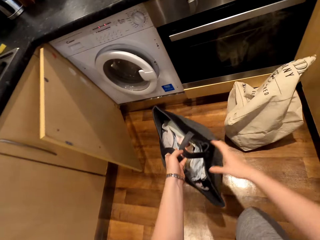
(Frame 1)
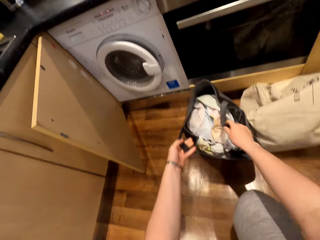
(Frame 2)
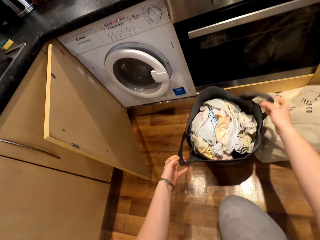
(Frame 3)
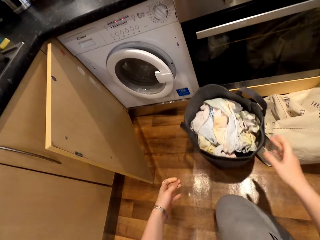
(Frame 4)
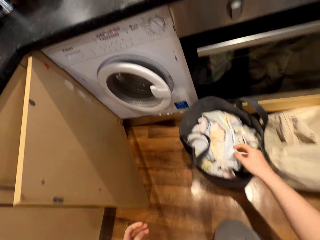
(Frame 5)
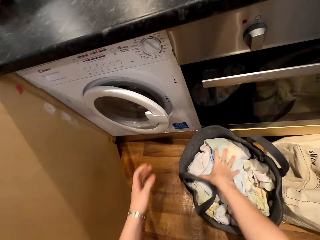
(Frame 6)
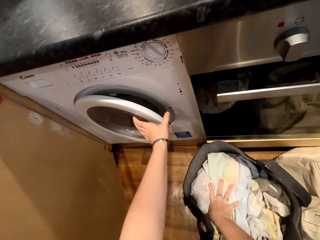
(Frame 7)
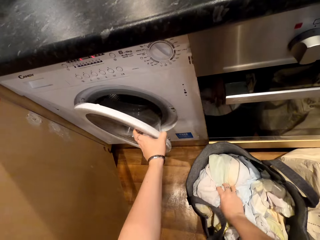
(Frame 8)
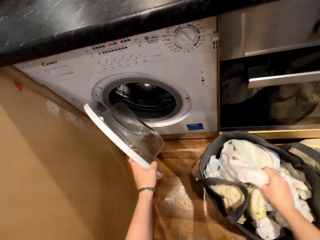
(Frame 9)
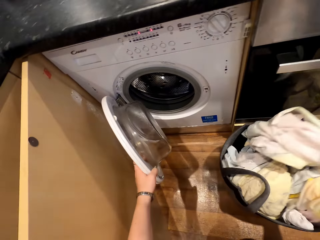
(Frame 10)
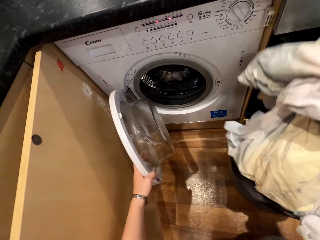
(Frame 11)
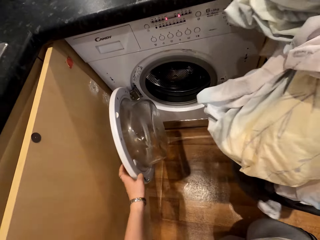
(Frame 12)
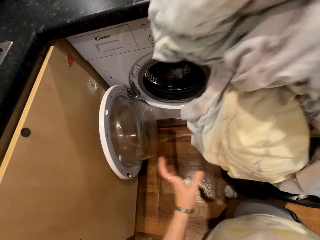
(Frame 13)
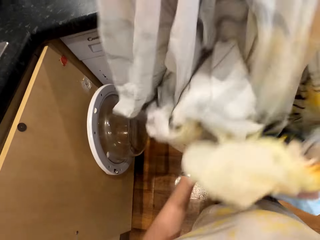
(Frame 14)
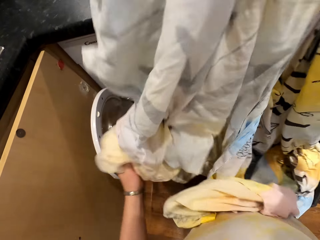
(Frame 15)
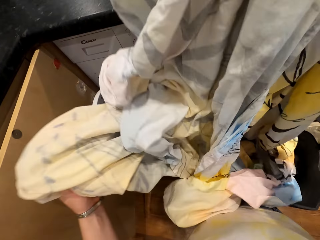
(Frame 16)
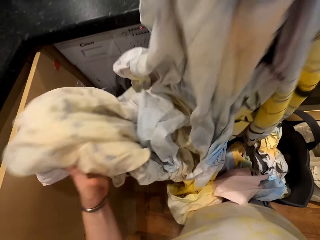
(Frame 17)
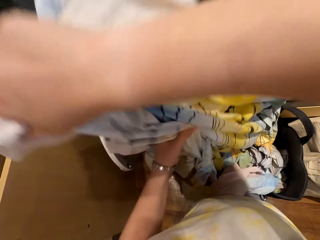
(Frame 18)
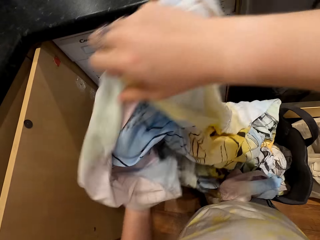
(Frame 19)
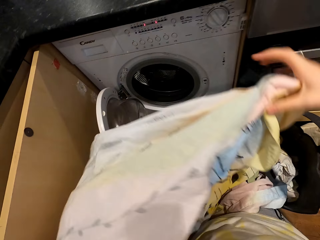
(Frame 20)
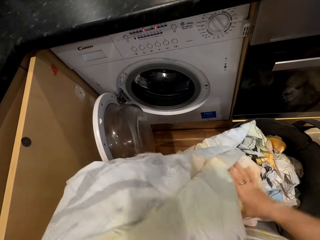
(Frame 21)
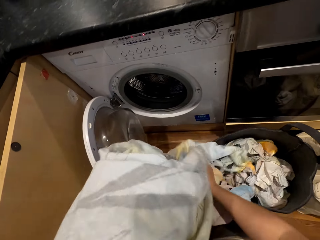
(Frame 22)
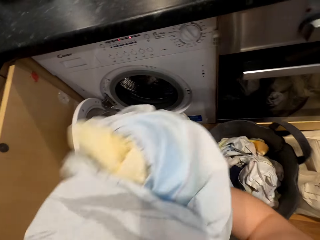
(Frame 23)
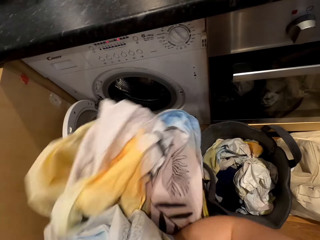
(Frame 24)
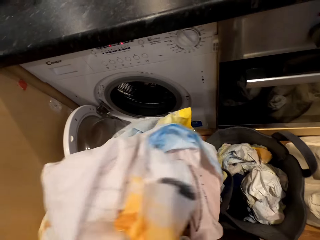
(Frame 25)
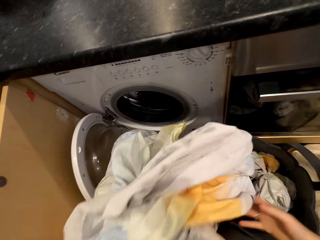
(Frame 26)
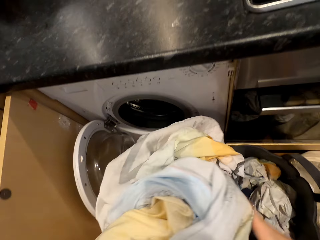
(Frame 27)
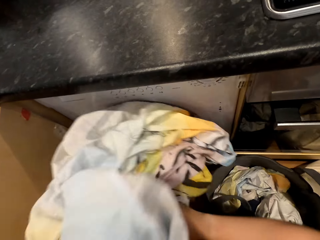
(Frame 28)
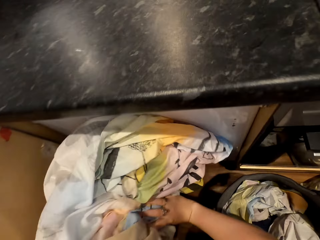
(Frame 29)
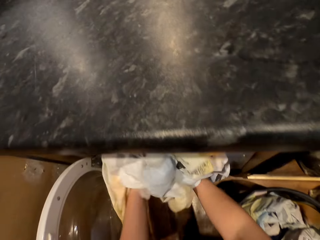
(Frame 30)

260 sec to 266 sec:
The camera wearer puts the laundry bags down. They open the dry cleaner machine. They put clothes in the dry cleaner. They pour the clothes on the floor.

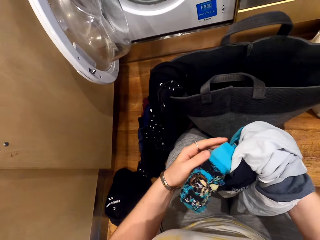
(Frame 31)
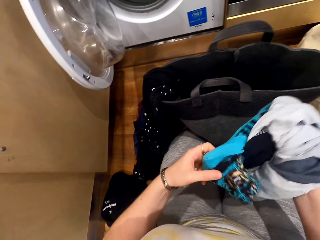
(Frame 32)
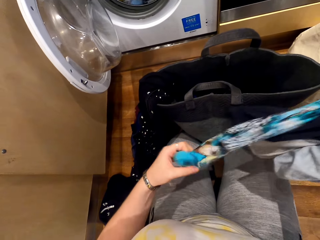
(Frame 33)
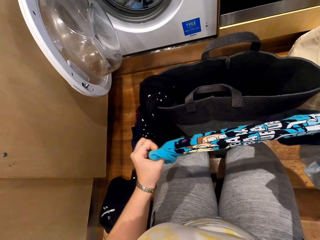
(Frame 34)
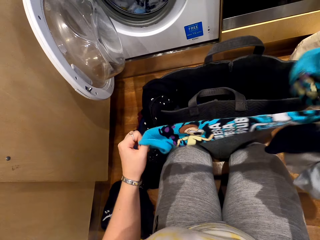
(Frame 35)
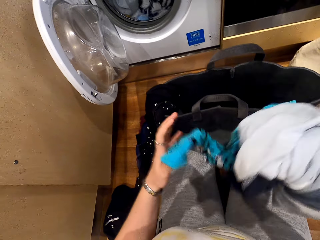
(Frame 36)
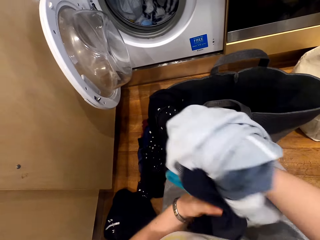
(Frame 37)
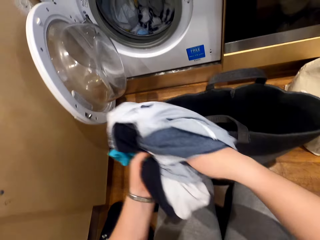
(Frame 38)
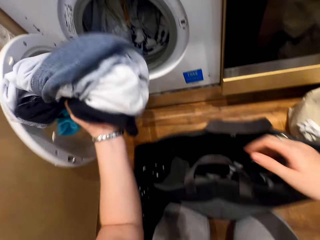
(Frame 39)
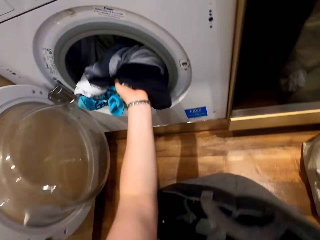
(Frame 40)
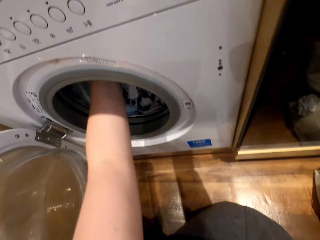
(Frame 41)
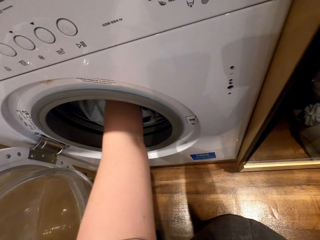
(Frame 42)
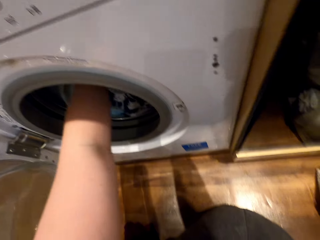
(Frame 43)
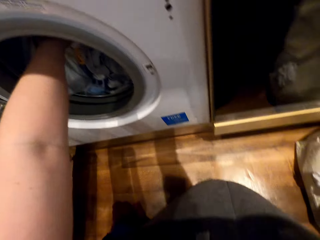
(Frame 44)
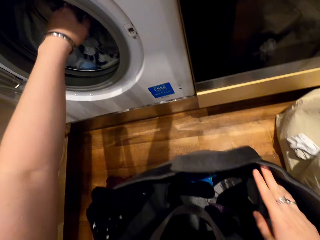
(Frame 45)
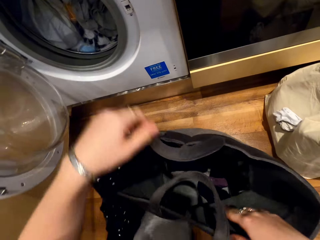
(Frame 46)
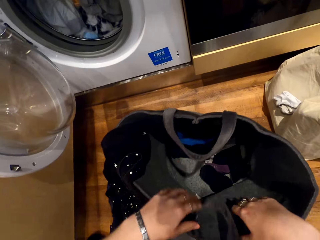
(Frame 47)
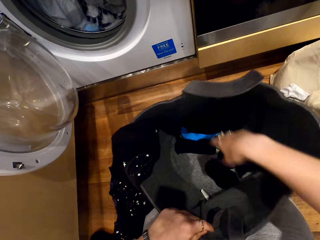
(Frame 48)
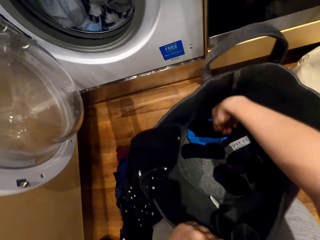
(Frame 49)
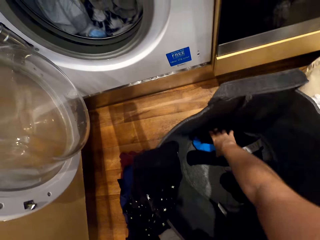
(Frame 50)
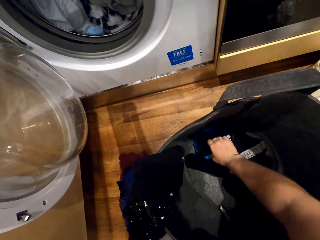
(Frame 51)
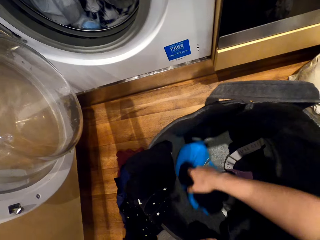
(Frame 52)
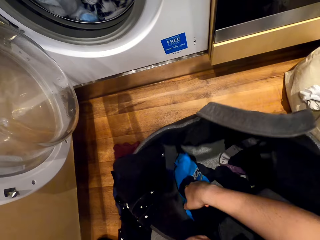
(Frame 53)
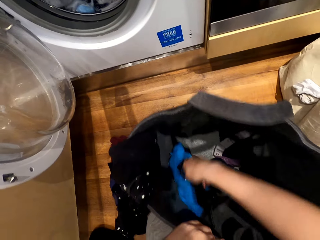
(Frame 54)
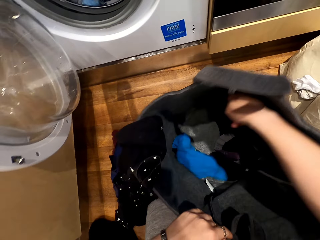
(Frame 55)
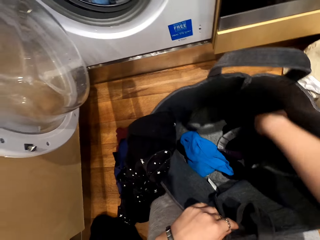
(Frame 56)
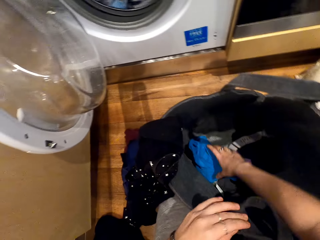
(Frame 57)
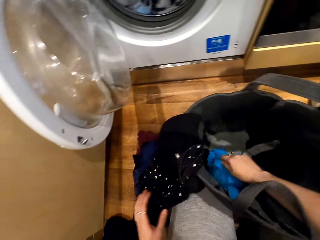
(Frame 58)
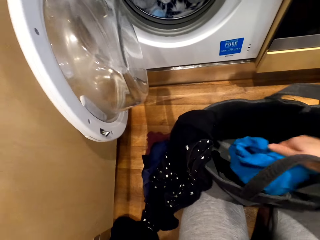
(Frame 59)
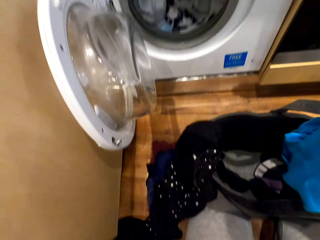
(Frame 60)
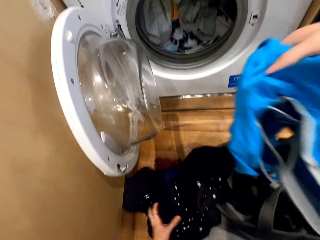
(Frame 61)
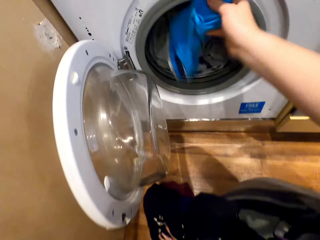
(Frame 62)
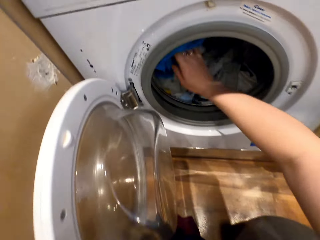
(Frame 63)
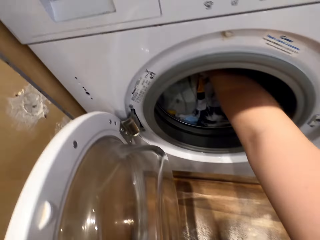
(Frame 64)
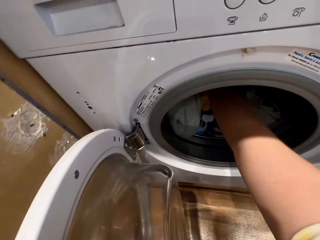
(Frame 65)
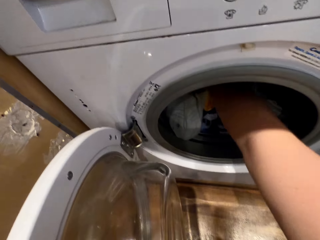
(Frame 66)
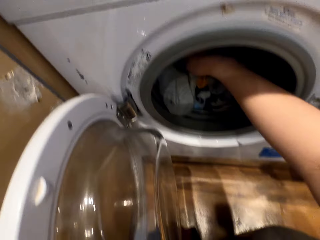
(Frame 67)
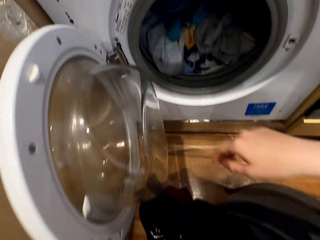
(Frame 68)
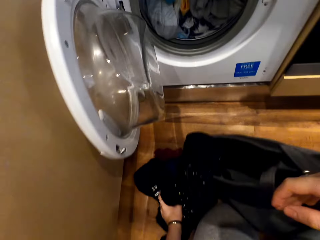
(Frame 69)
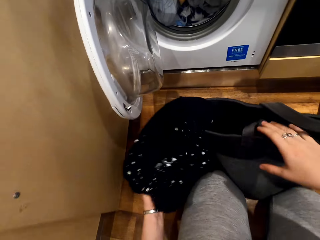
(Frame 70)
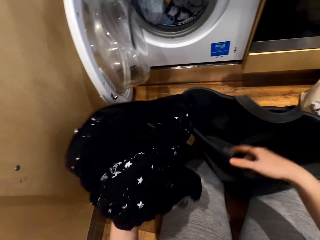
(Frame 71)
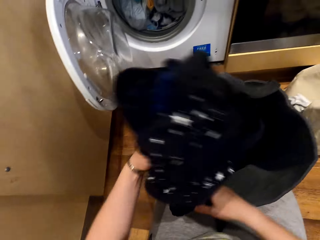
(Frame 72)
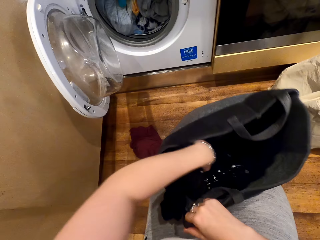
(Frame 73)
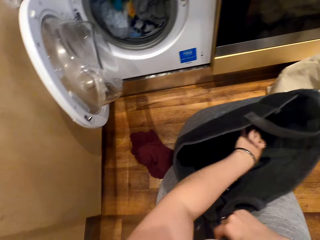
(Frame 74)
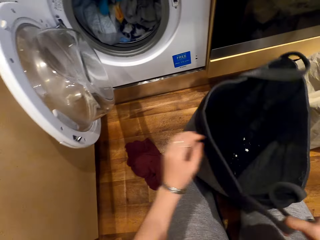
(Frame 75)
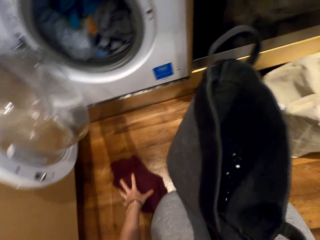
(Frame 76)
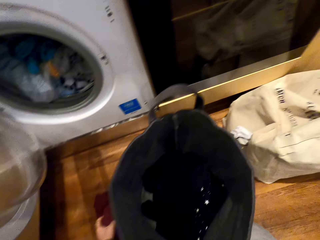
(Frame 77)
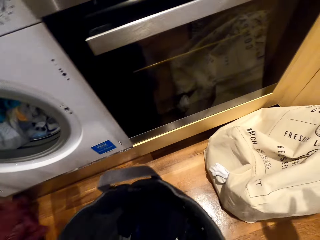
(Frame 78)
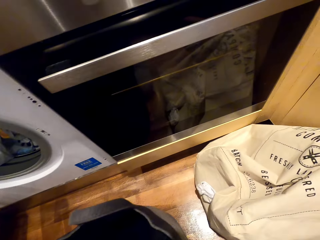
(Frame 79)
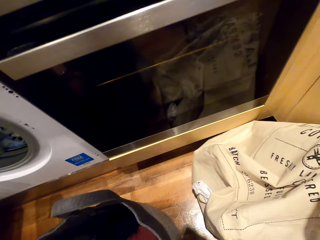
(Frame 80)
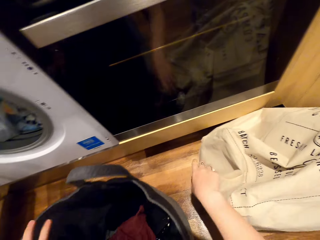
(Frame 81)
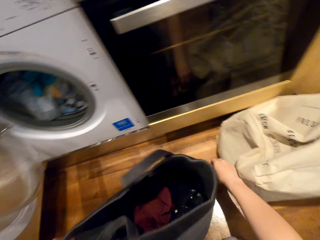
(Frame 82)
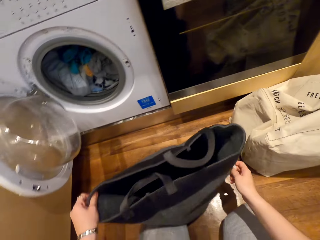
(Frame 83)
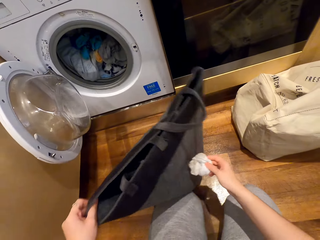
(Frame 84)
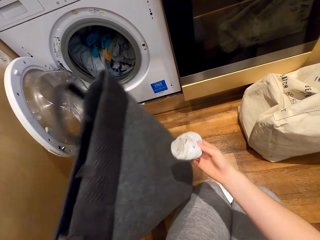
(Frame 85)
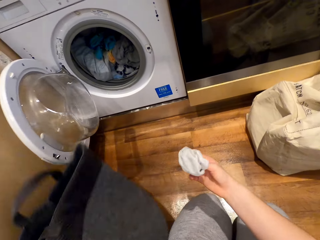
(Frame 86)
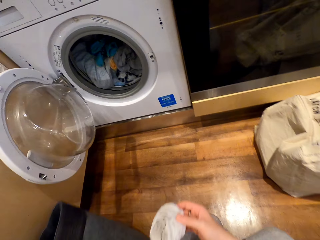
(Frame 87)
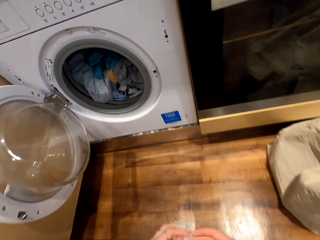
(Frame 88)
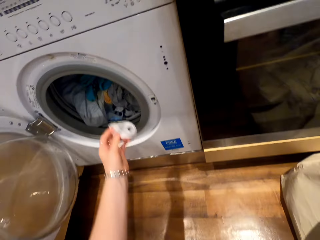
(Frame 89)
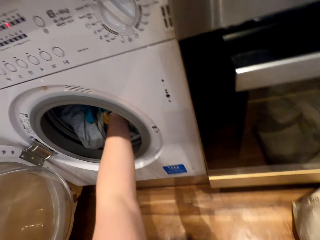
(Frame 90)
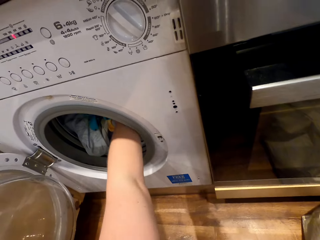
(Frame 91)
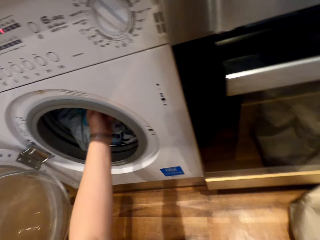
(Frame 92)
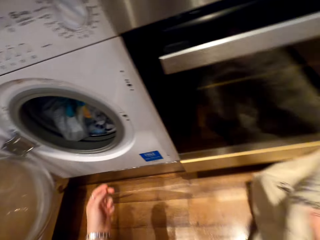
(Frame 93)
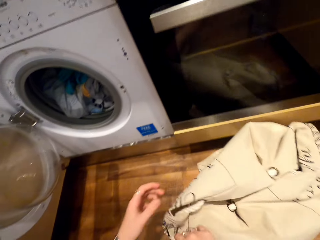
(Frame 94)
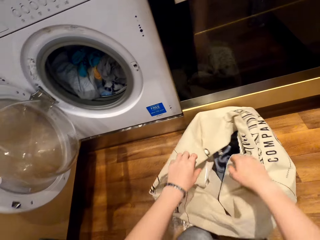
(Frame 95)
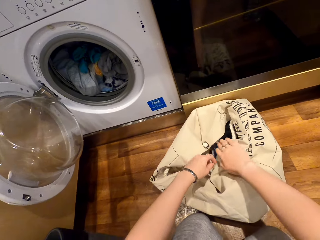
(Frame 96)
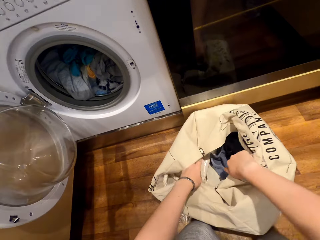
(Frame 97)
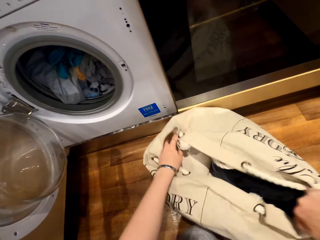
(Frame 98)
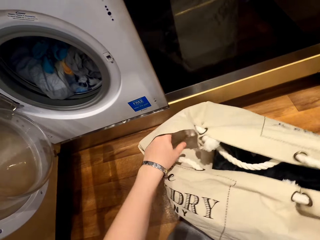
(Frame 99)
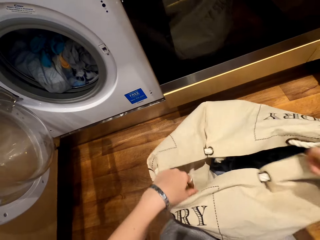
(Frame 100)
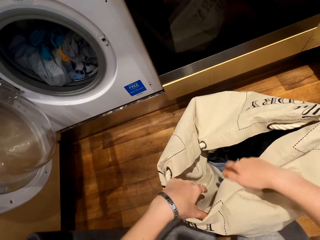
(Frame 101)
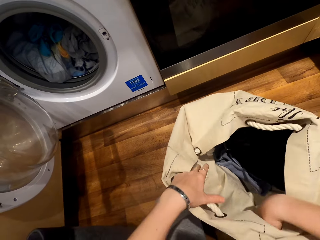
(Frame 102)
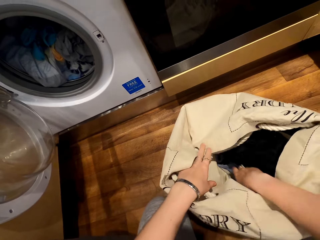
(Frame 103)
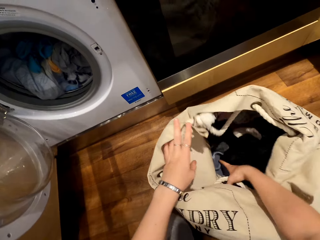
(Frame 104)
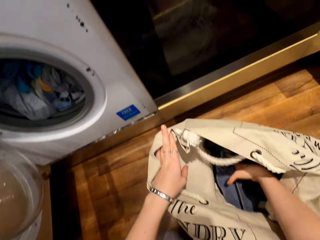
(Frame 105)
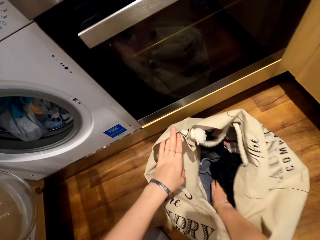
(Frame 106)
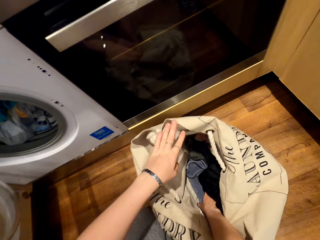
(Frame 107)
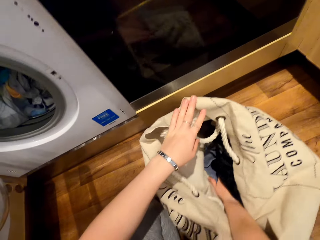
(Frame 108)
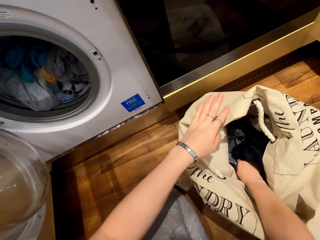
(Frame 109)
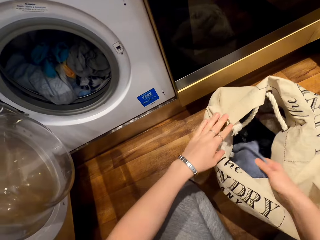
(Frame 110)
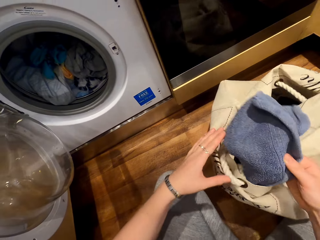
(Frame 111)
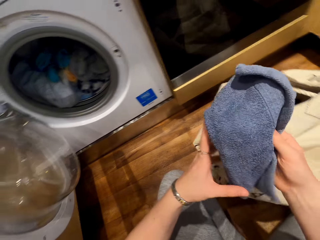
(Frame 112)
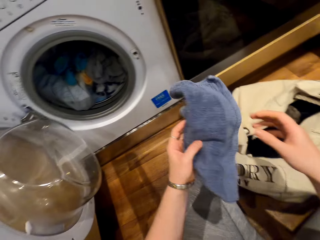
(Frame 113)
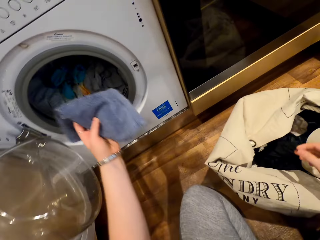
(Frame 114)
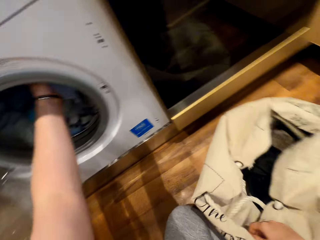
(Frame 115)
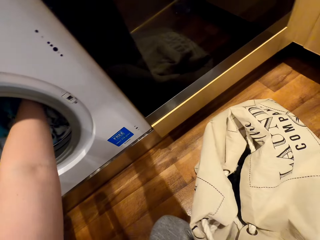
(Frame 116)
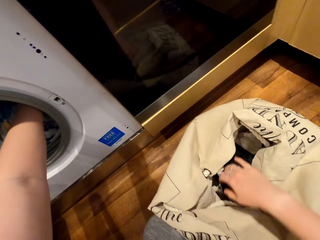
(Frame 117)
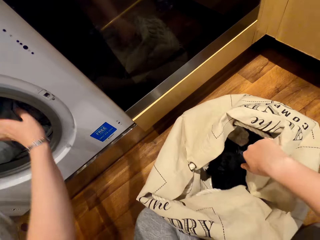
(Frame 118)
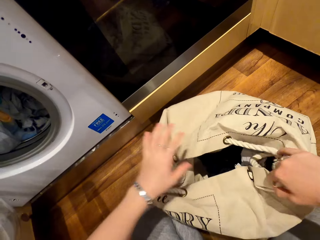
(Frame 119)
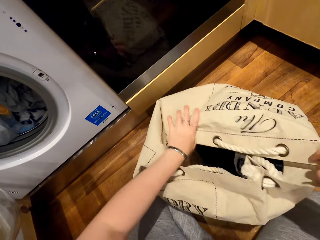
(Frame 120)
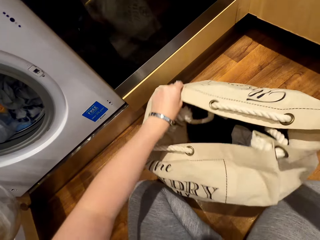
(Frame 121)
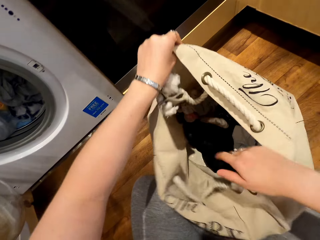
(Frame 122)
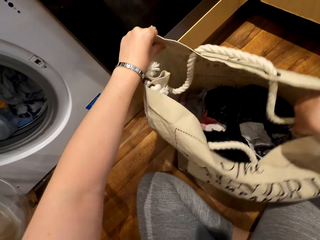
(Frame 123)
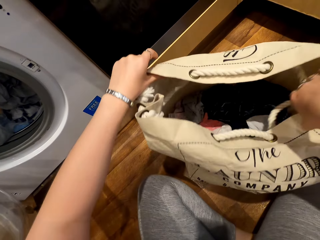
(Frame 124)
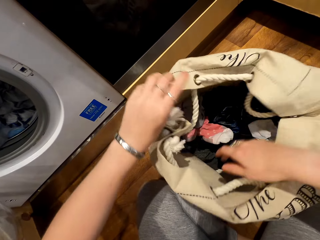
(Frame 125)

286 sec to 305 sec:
The camera wearer puts clothes on the dry cleaner machine. They remove clothes from the bag. They put clothes on the dry cleaner machine. They put clothes on the bag. They put a cloth on the dry cleaner machine. They remove clothes from the bag. They put a cloth on the dry cleaner machine.
